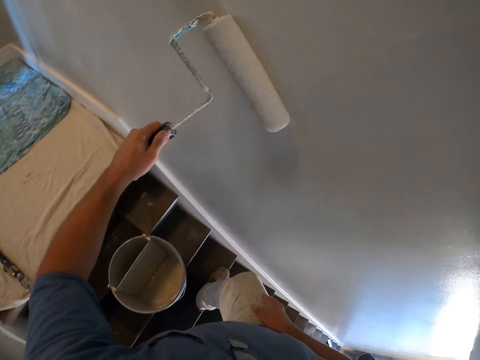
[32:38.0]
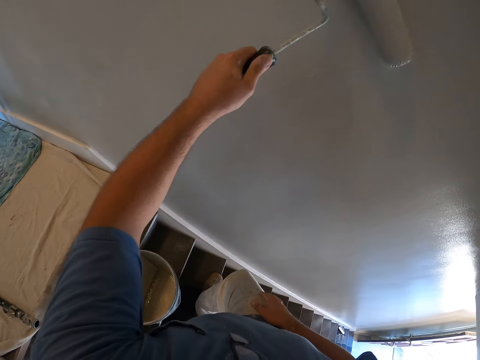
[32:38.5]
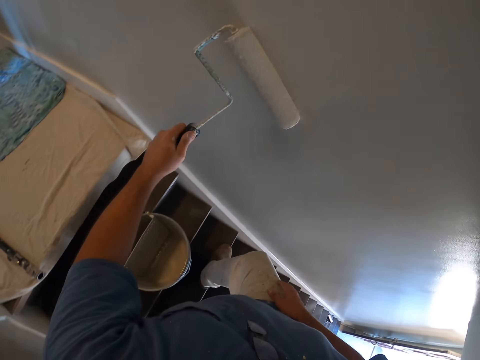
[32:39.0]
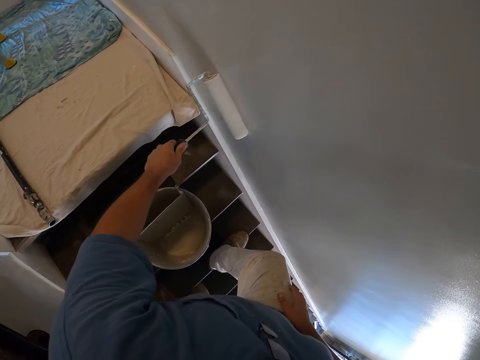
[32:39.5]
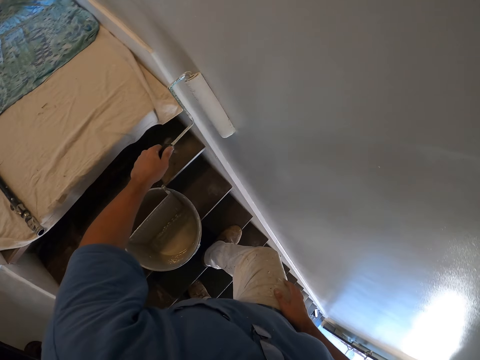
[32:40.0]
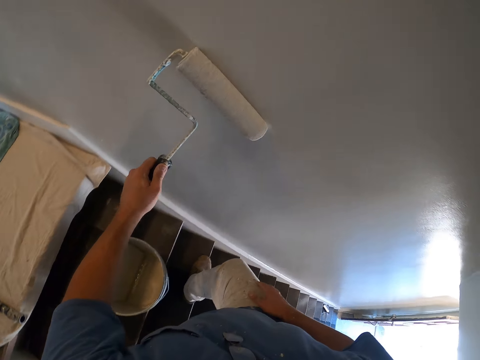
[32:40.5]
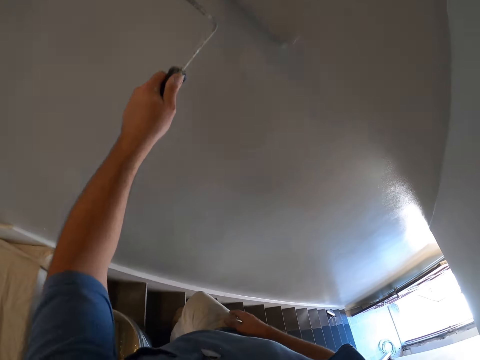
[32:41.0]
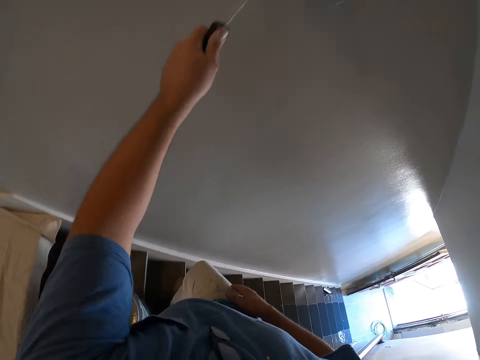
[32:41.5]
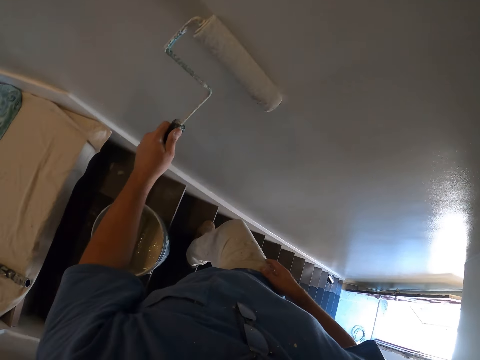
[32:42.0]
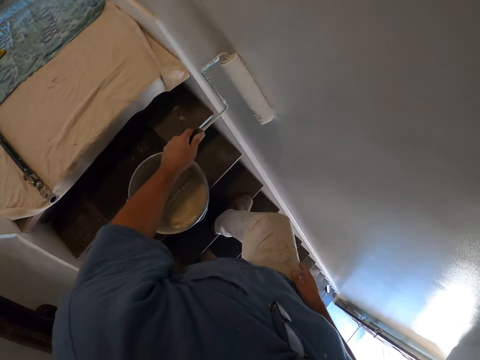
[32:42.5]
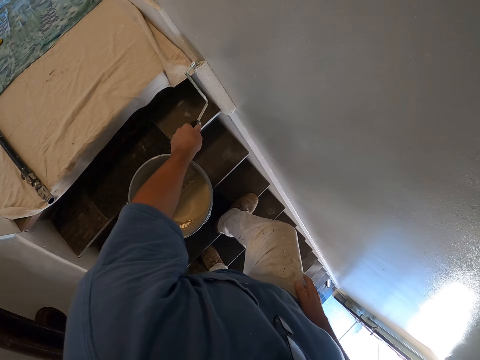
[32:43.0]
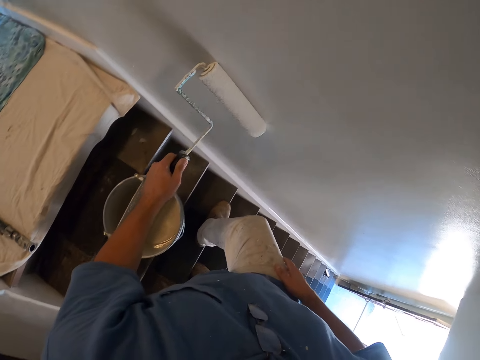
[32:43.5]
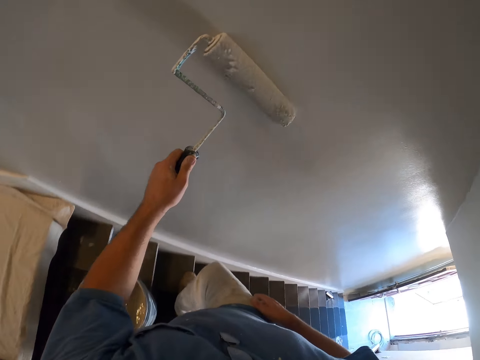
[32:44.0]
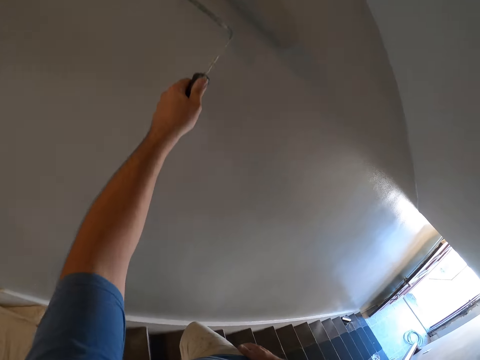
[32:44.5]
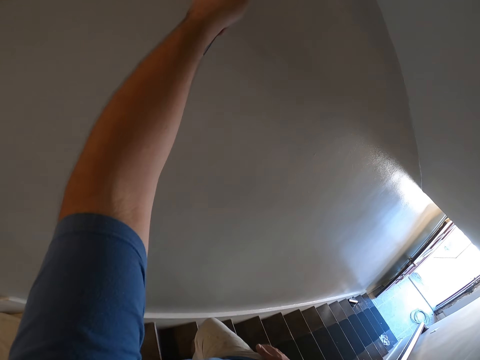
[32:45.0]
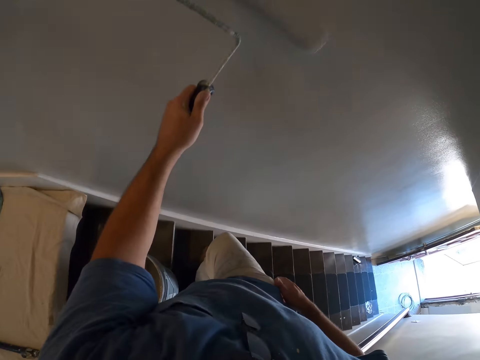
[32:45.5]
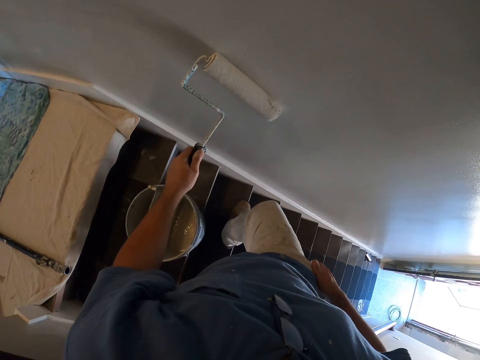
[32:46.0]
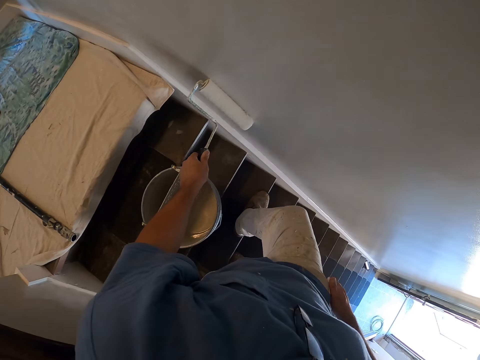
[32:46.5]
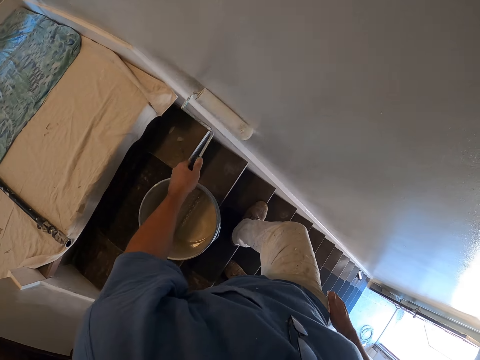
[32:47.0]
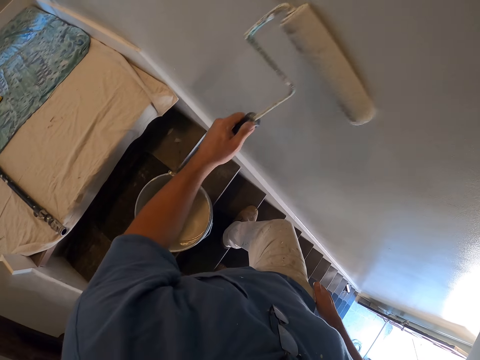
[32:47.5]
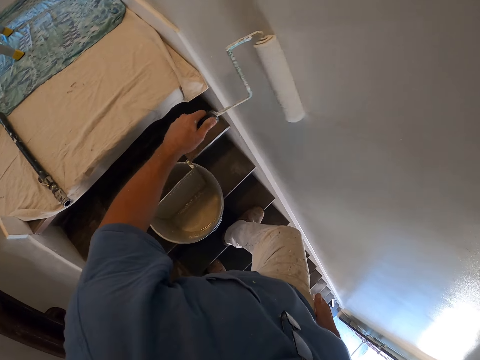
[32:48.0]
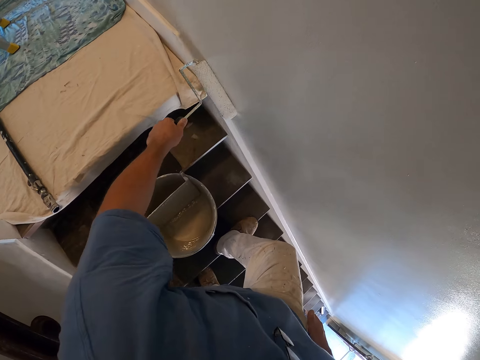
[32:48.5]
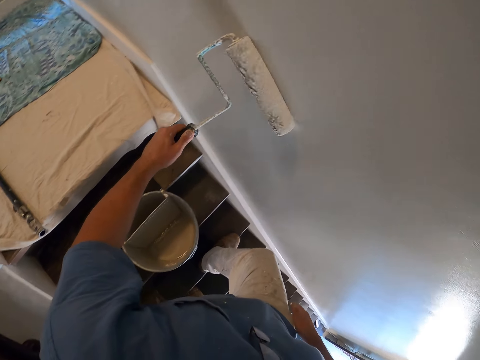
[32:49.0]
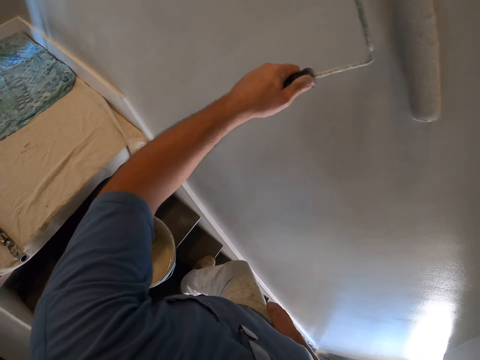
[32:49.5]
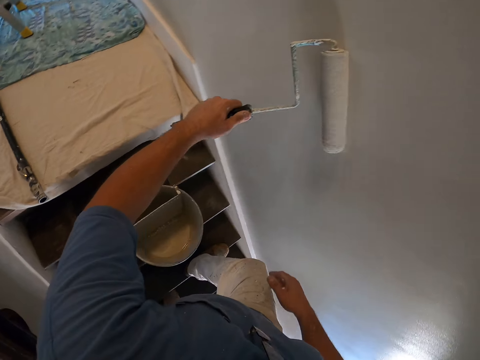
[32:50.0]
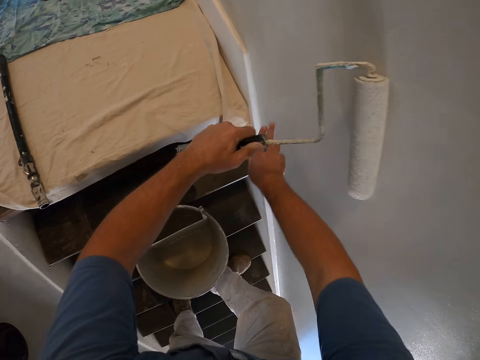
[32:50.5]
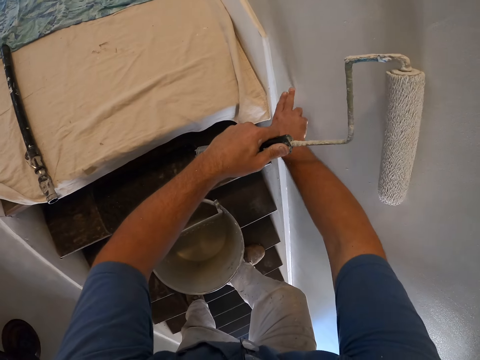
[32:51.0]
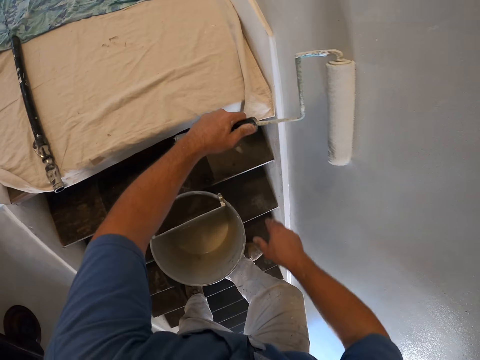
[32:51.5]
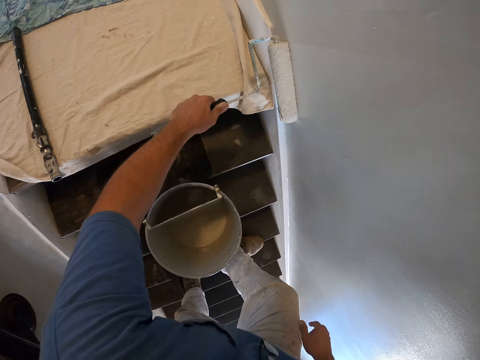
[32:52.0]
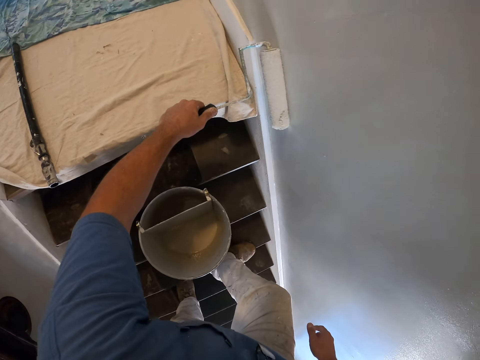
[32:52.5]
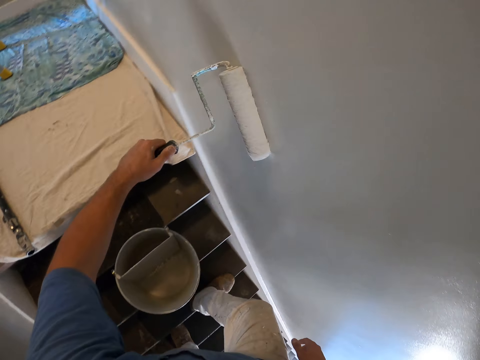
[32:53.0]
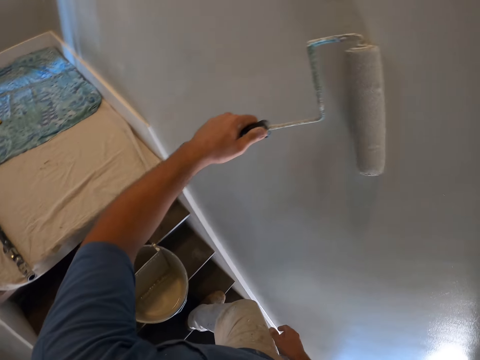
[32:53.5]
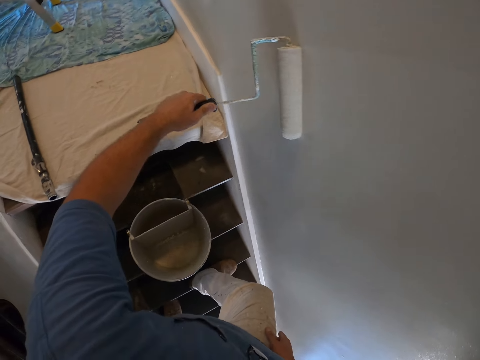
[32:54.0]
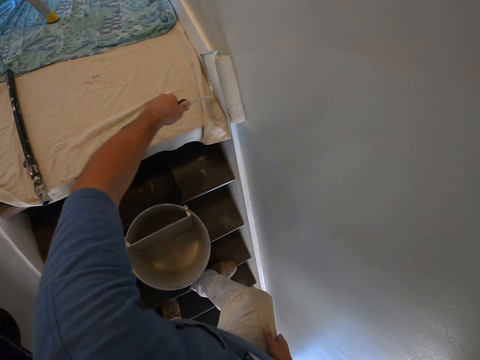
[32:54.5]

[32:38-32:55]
The camera wearer touches the wall of the room with his right middle finger. He paints the wall of the room with the paint roller.

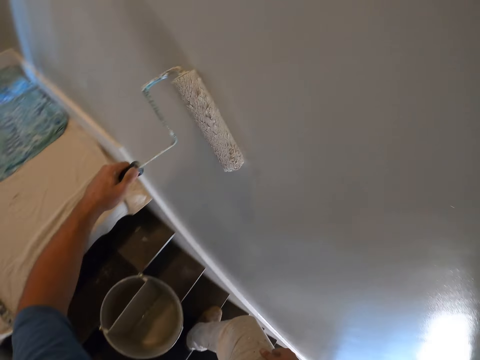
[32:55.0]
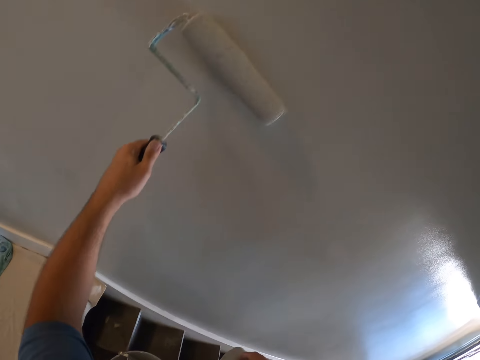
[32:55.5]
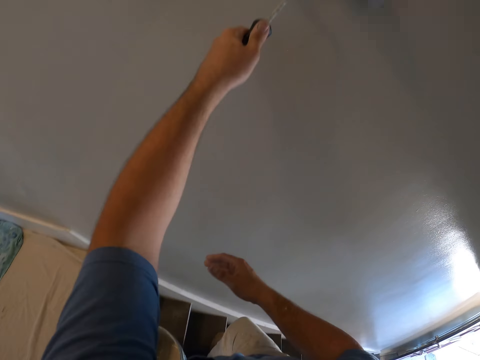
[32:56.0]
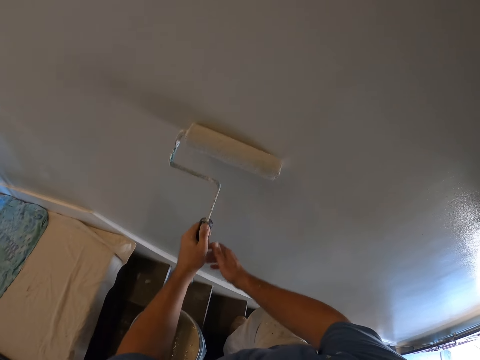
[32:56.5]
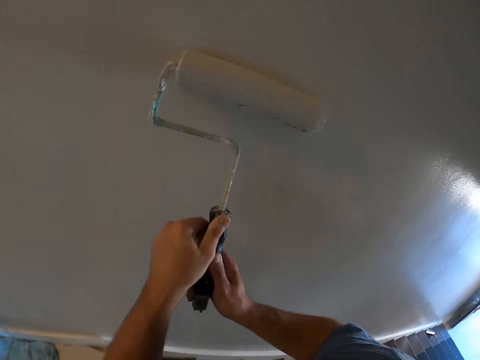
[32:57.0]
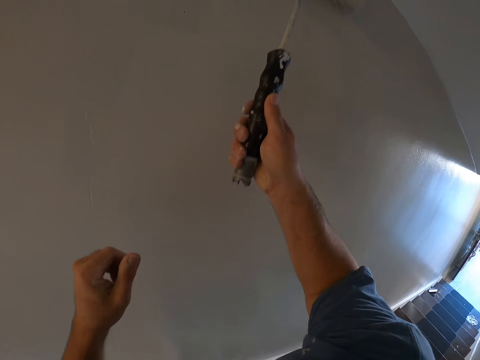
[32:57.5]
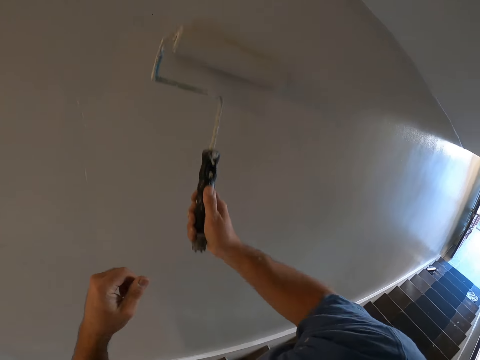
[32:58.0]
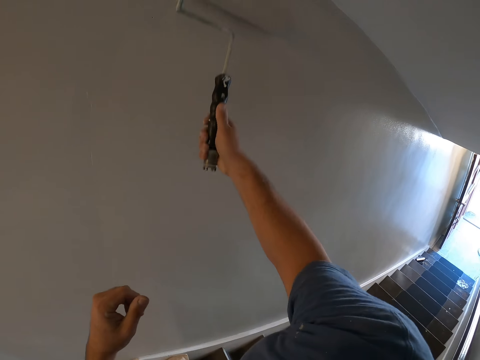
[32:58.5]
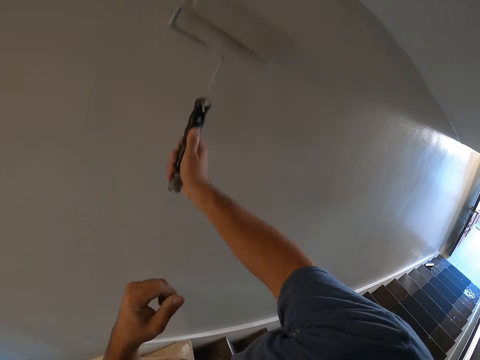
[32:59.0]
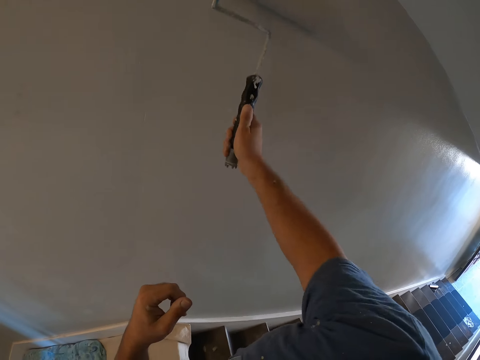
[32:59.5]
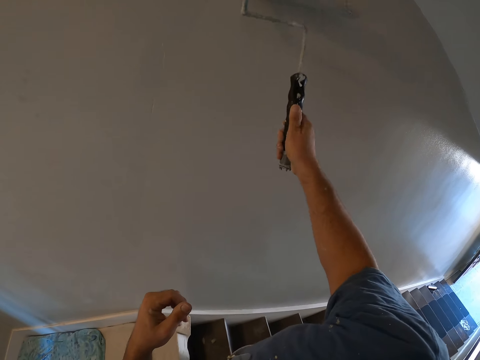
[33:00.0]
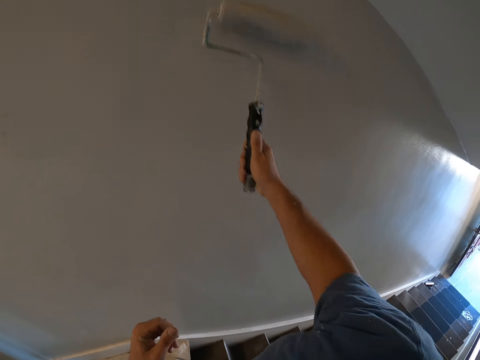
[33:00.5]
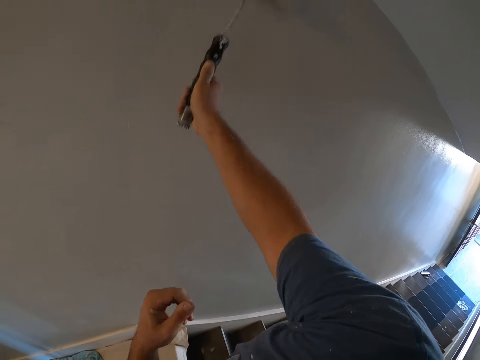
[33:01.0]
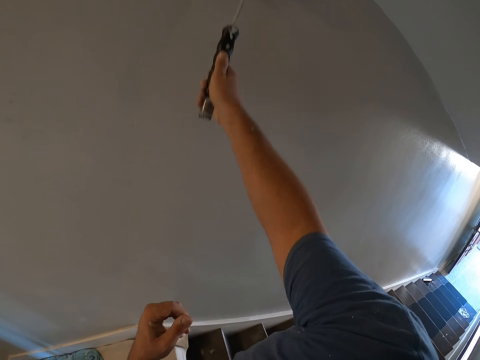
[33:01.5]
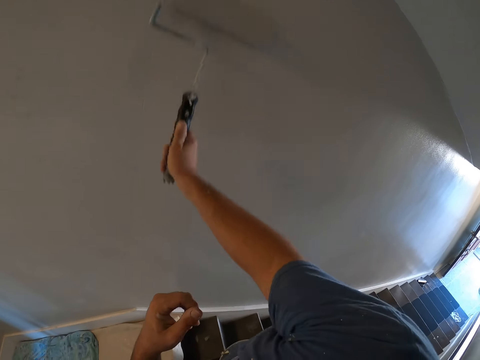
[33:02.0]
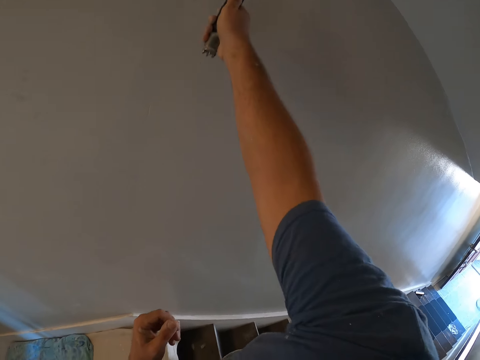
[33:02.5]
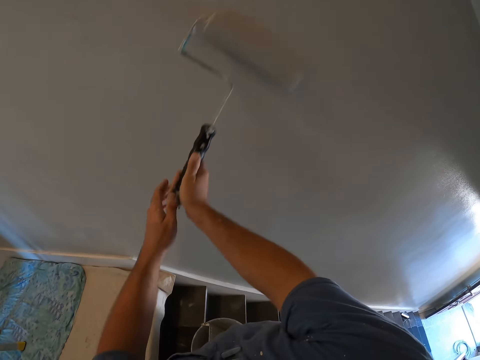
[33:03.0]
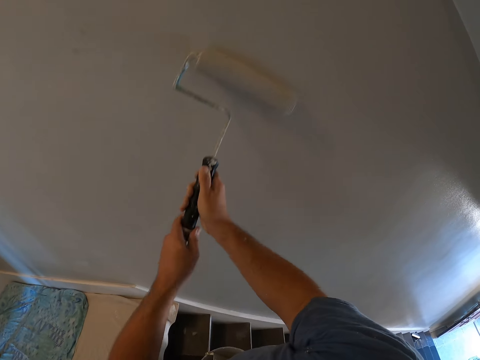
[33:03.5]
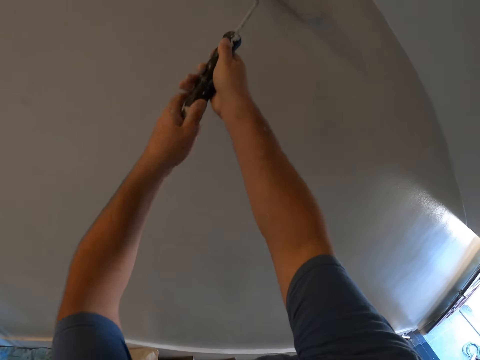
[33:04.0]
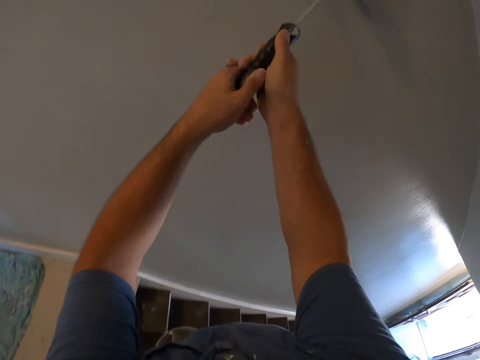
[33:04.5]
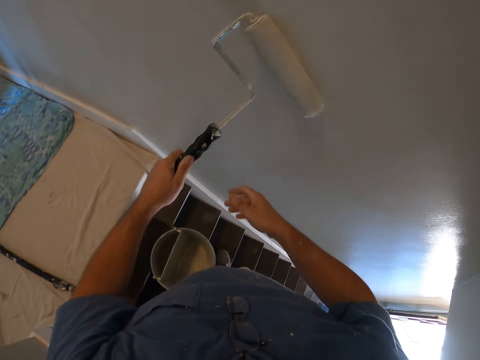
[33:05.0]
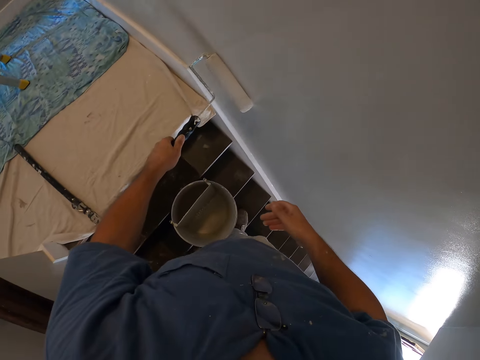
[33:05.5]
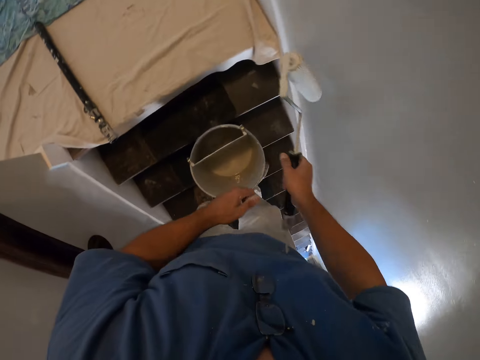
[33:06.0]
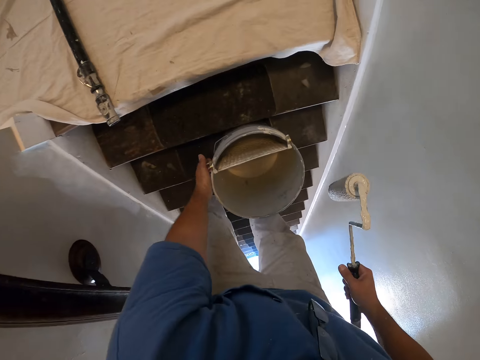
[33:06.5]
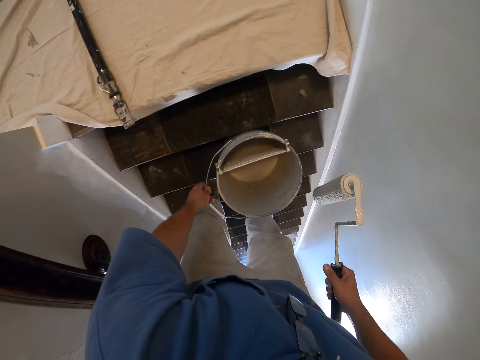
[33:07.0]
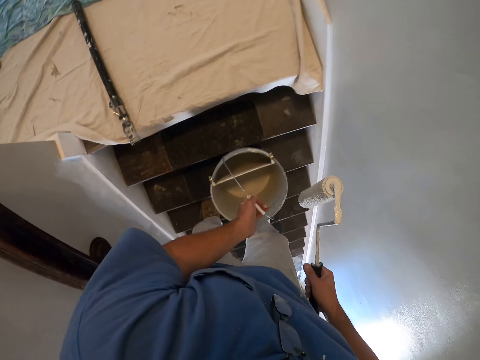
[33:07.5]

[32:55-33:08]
The camera wearer holds the paint roller with his right hand and paints the wall of the room with the paint roller. He holds the paint roller with his left hand. He holds the paint roller with his right hand. He grabs the paint roller bucket. He carries the paint bucket with his left hand.
